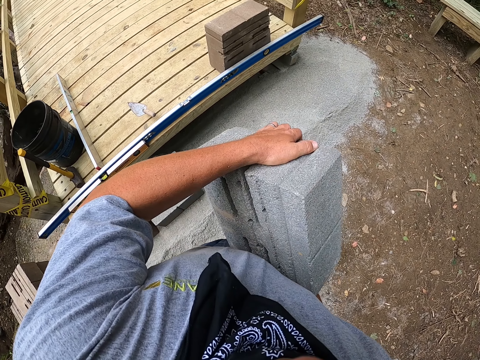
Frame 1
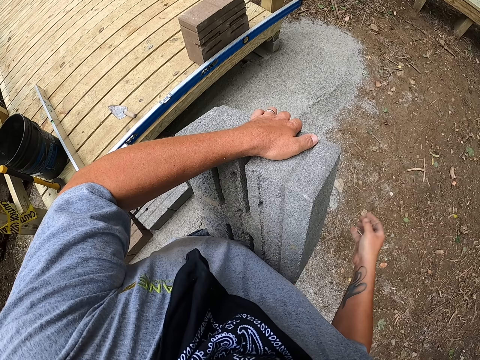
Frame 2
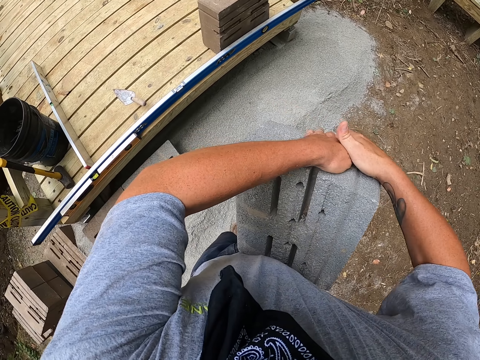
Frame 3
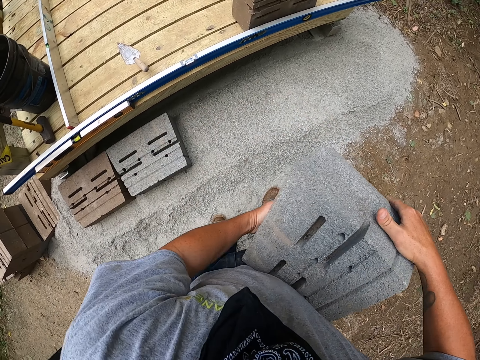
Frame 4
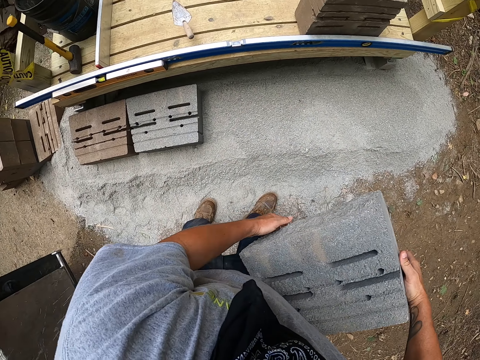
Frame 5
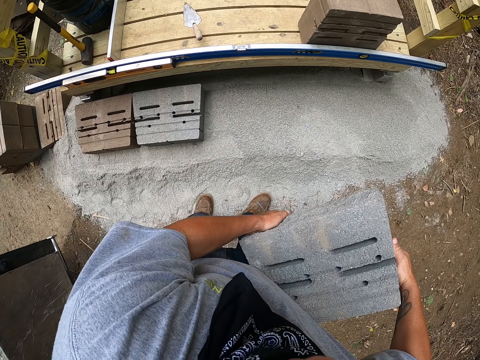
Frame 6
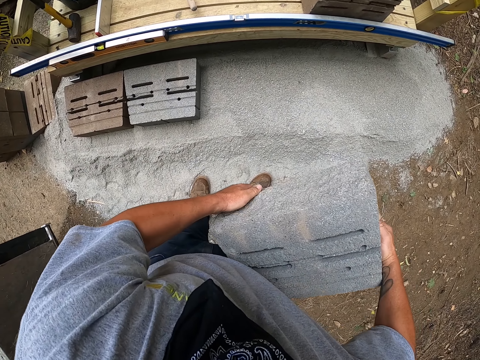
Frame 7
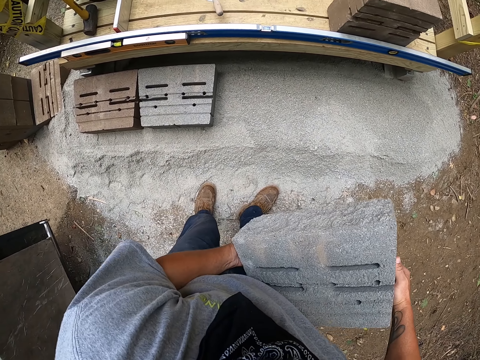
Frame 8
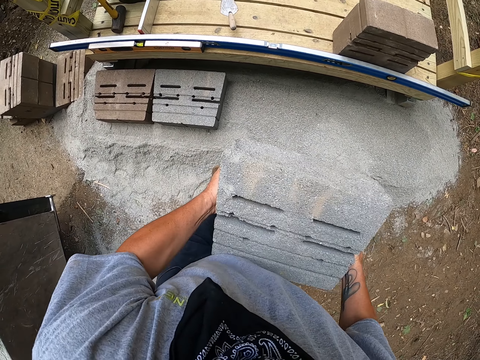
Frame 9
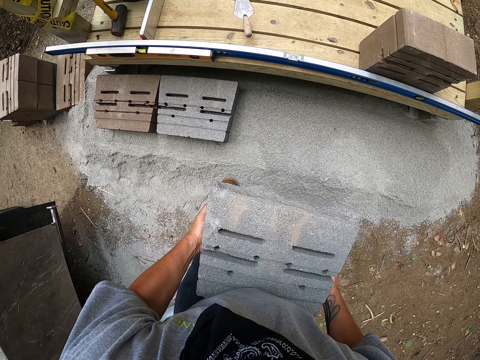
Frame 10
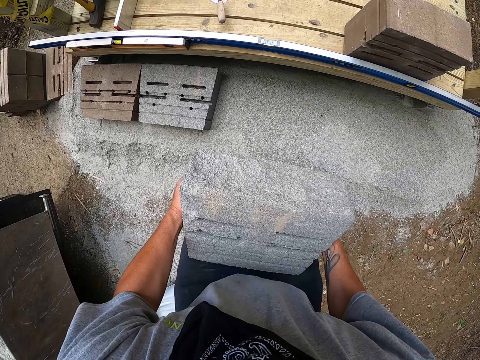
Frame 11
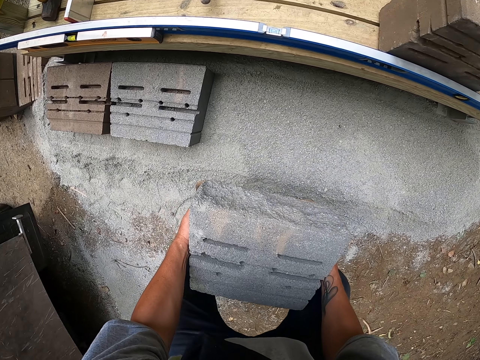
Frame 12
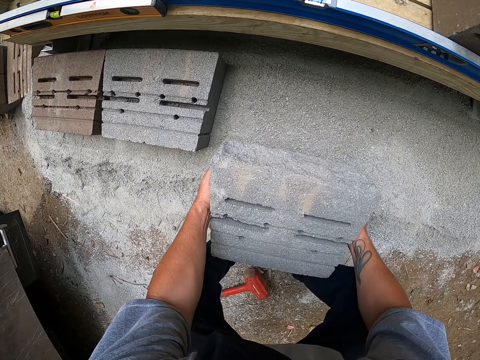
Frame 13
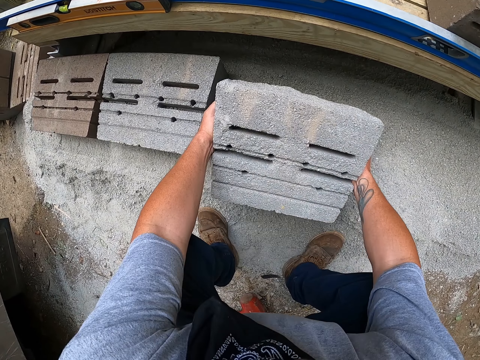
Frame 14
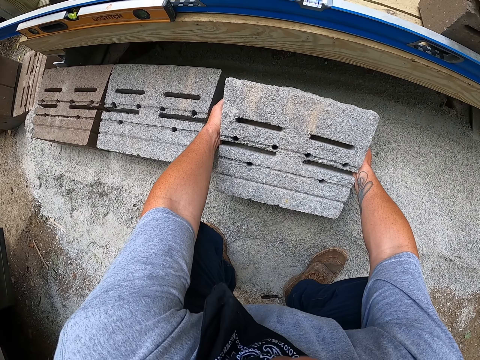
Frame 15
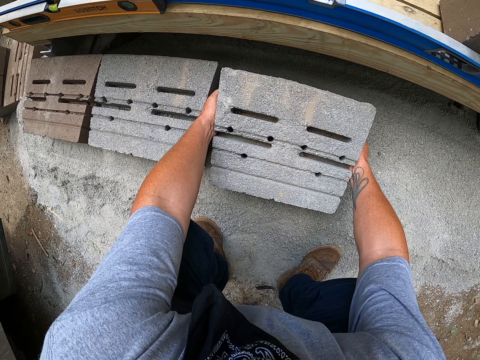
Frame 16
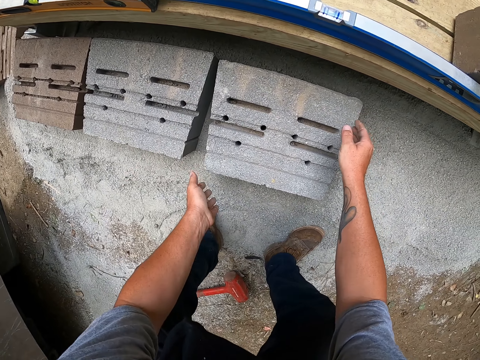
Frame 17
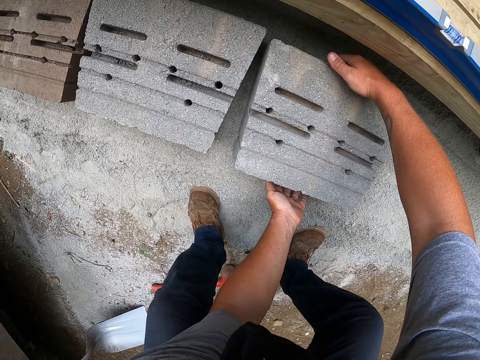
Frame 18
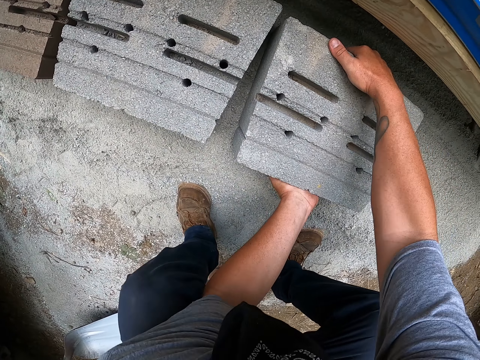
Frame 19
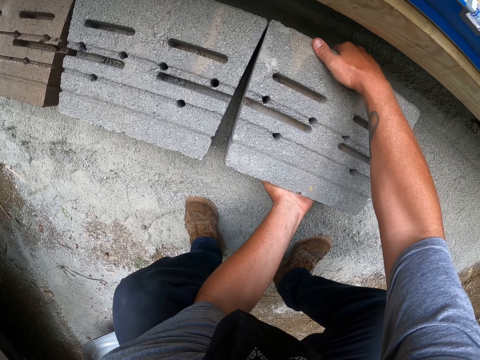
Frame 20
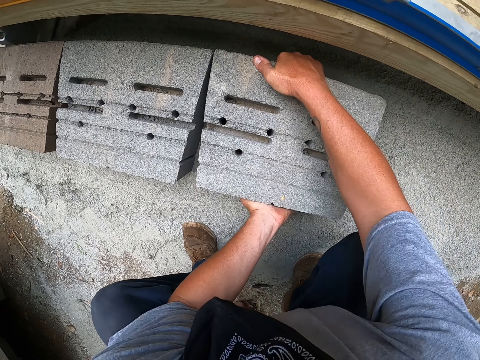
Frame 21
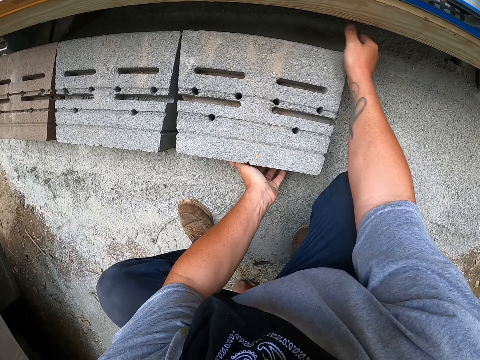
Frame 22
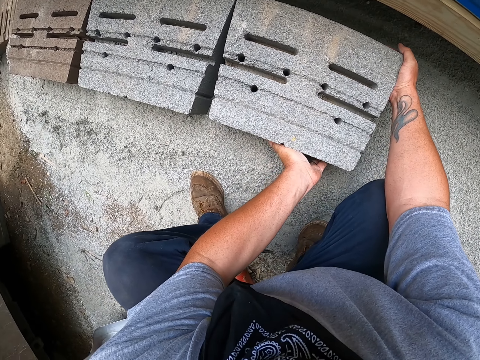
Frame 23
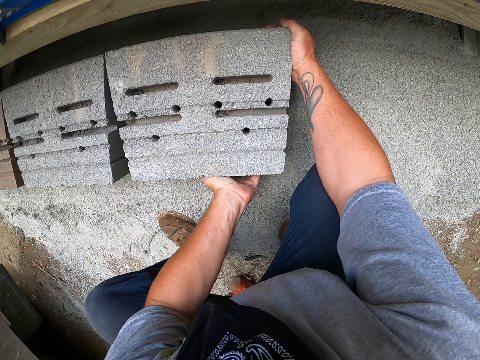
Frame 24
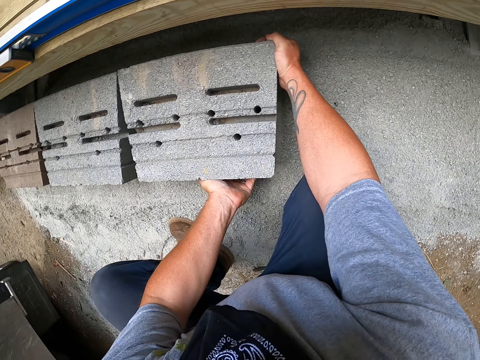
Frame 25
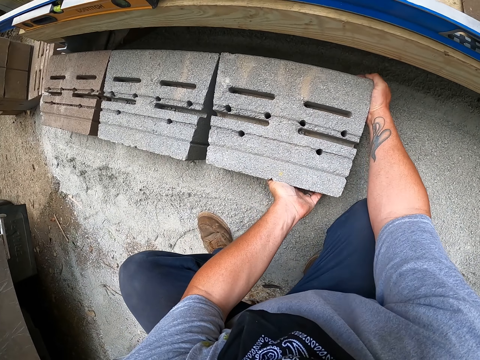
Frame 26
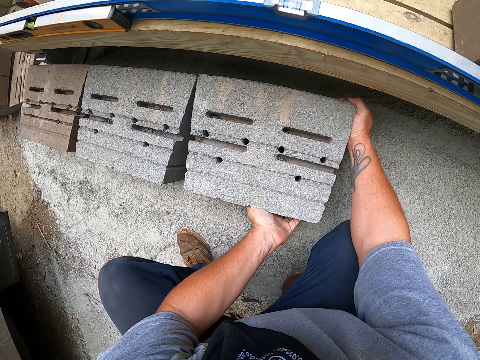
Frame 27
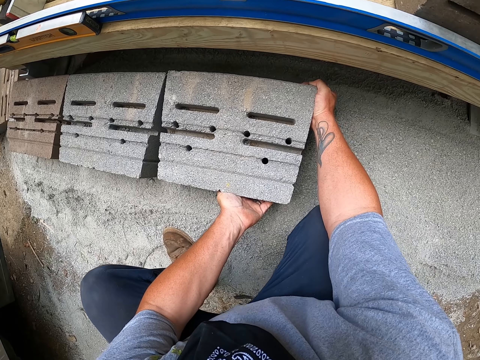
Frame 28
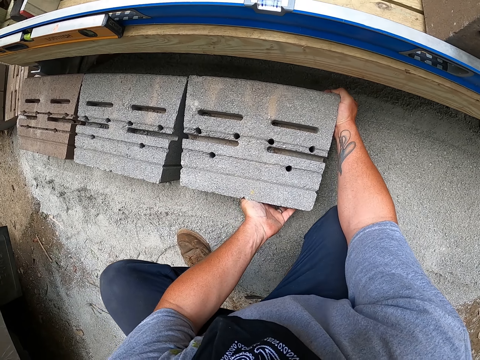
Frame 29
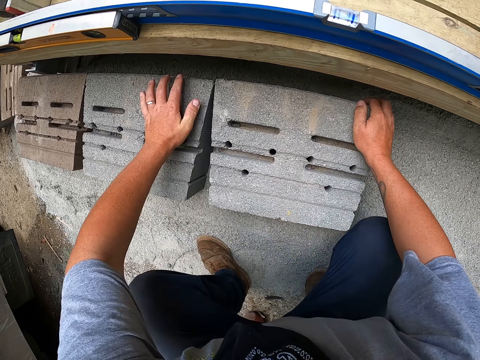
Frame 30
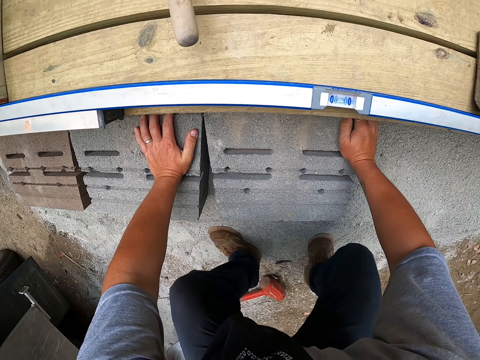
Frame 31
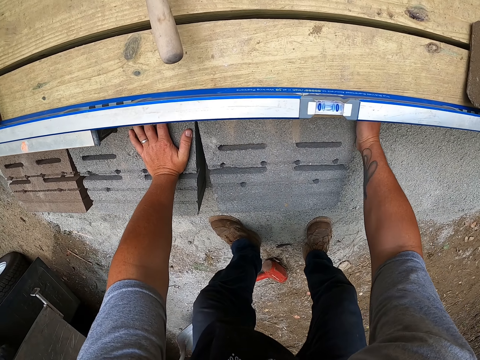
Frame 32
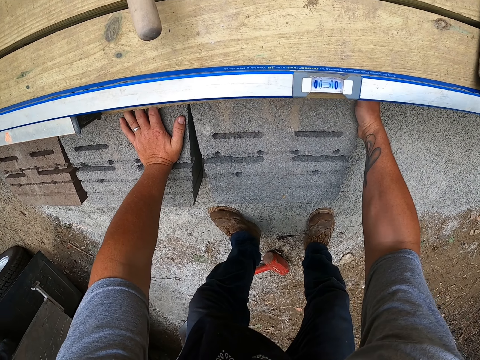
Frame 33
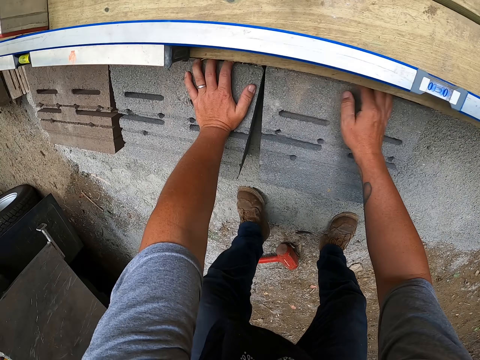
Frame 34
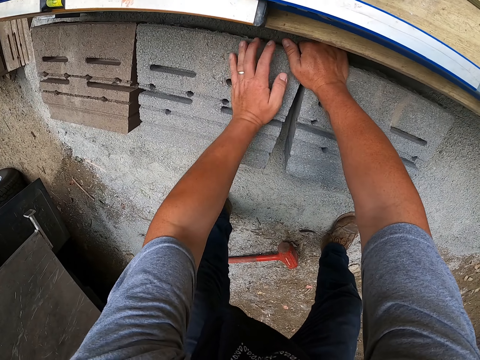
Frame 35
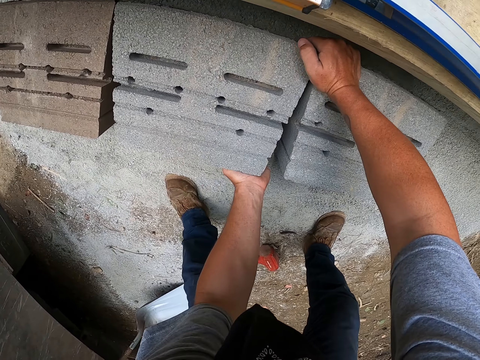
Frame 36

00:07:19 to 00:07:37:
The camera wearer puts the concrete block on the ground. They move the concrete block.

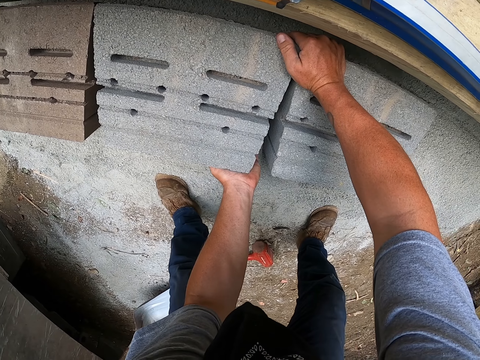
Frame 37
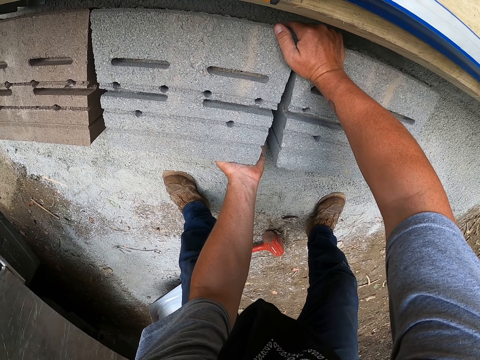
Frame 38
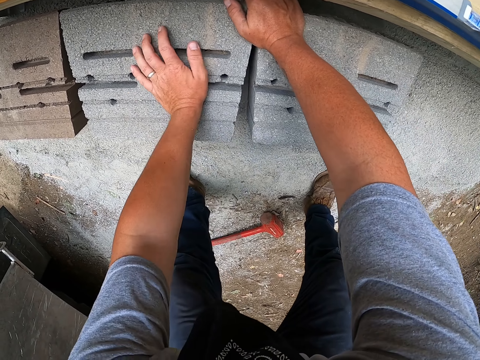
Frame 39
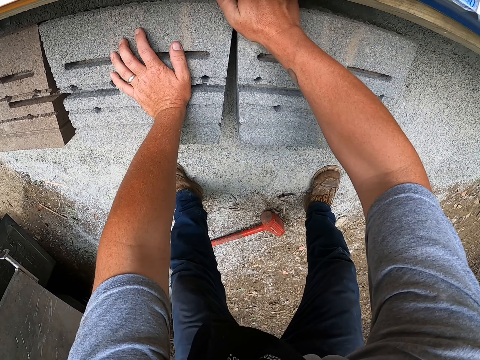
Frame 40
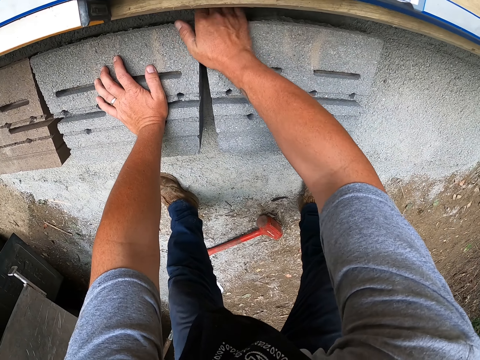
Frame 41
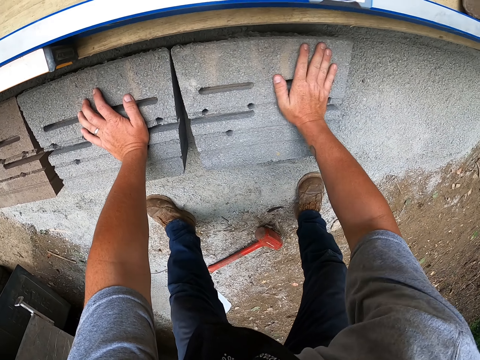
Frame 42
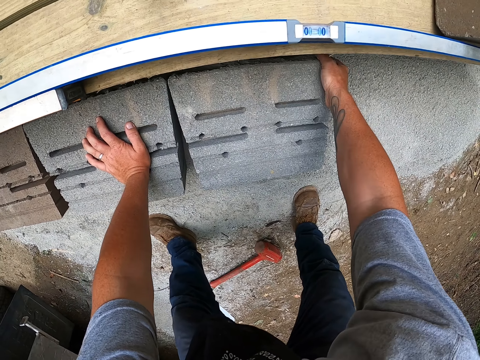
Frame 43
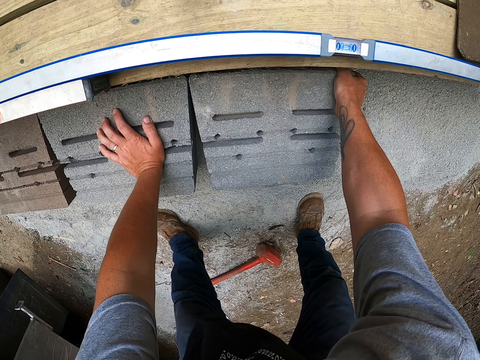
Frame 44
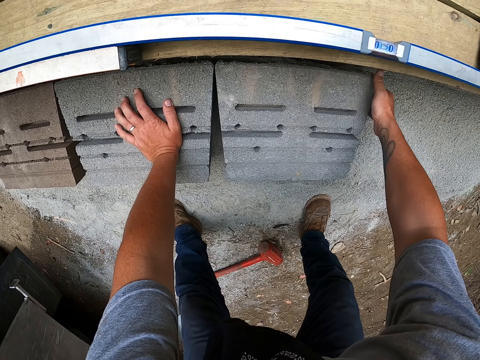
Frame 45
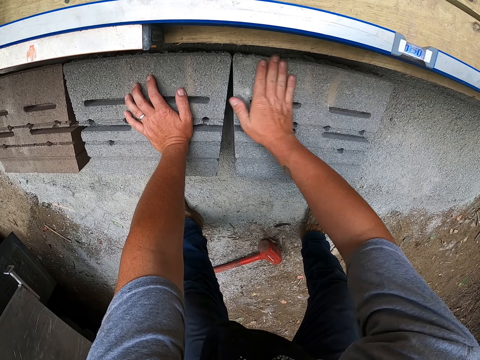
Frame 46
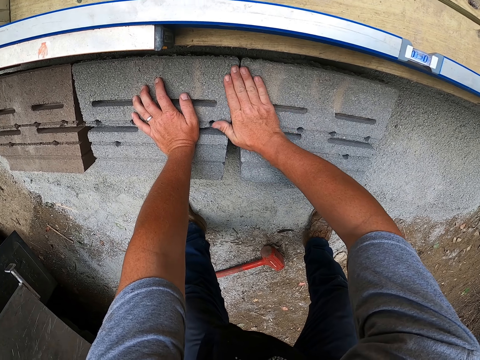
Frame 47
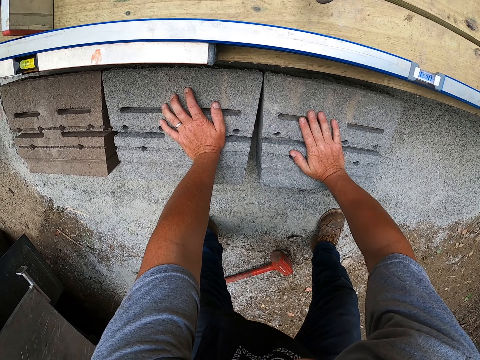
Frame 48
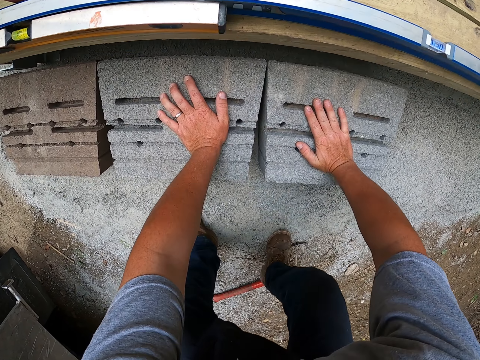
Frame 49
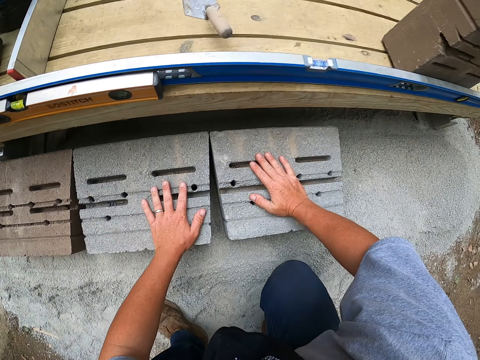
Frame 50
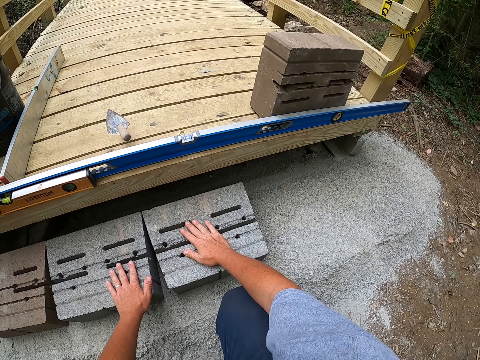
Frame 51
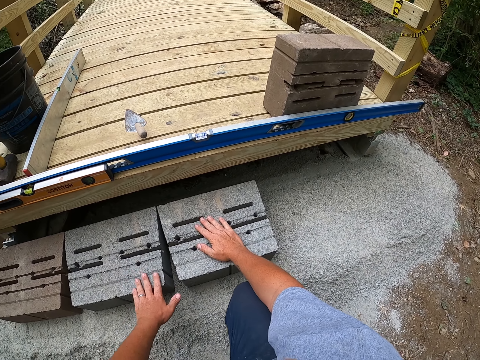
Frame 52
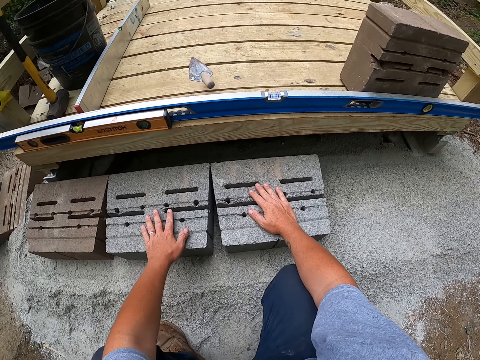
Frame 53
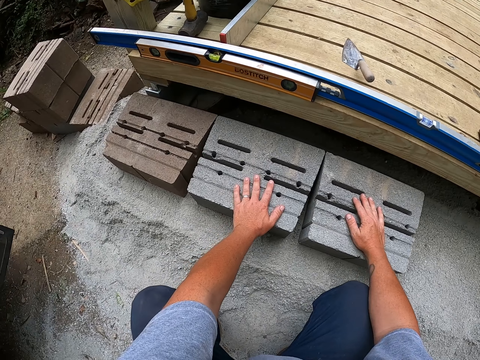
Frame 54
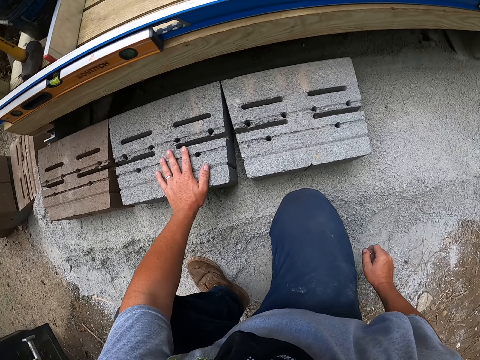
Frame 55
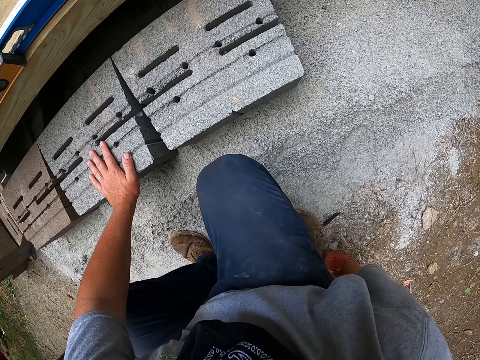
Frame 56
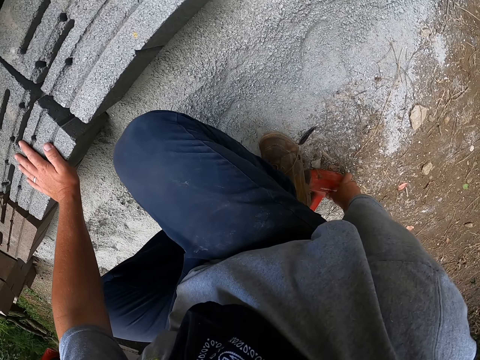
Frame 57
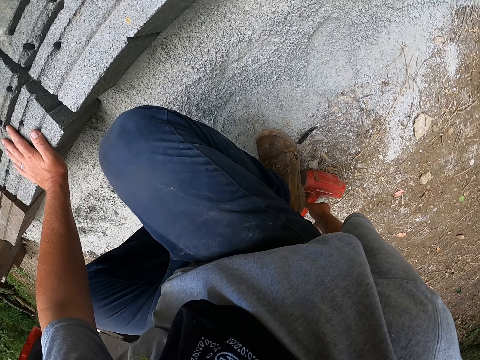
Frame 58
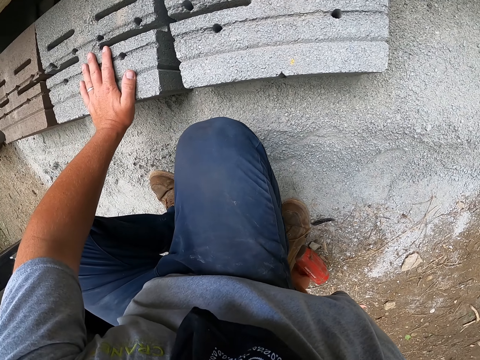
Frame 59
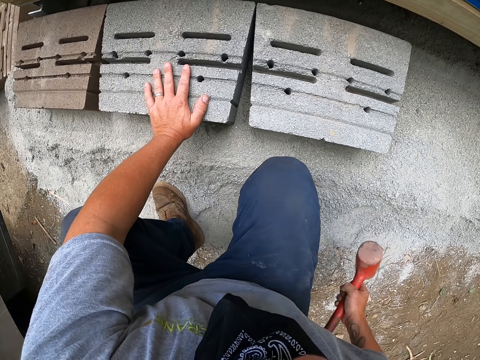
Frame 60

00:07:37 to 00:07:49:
The camera wearer picks up the hammer.
